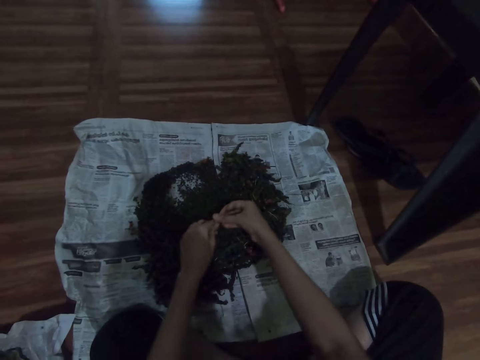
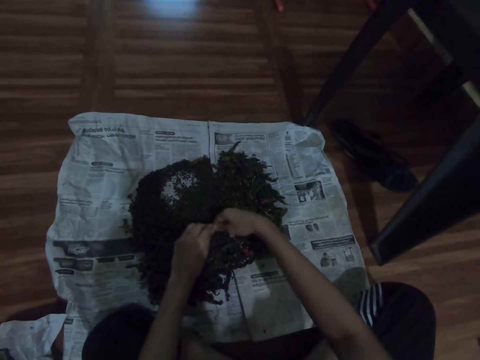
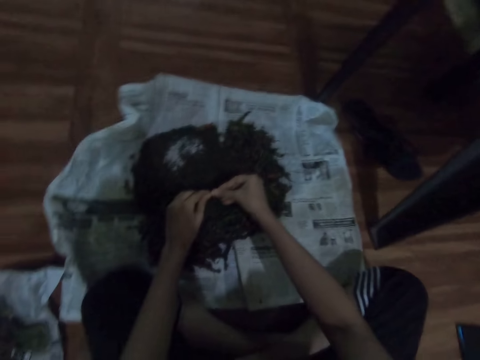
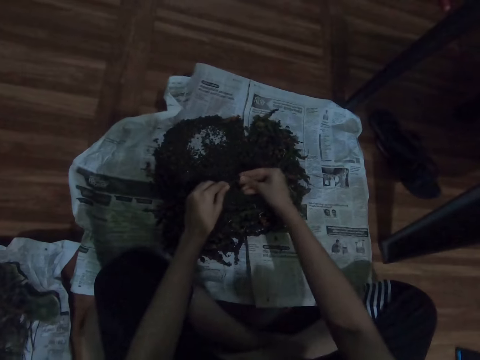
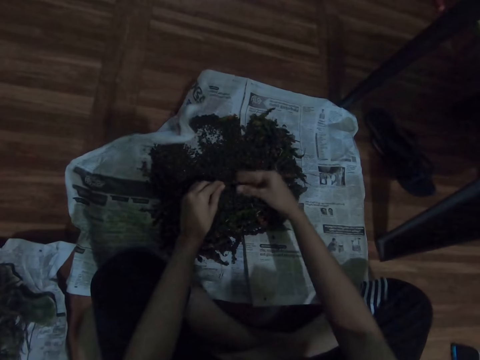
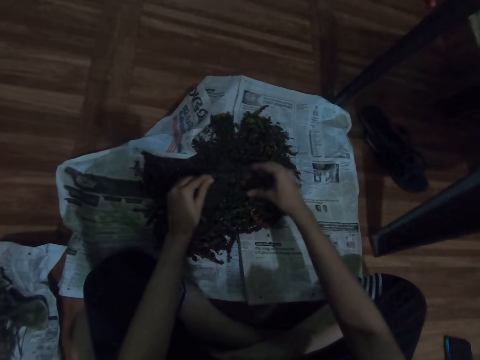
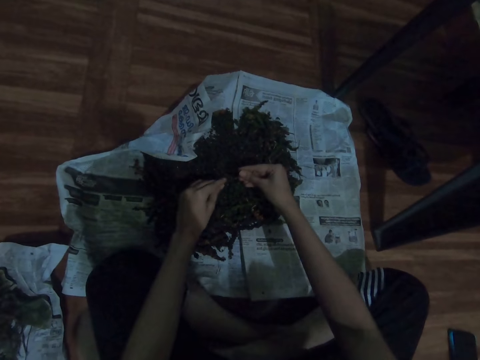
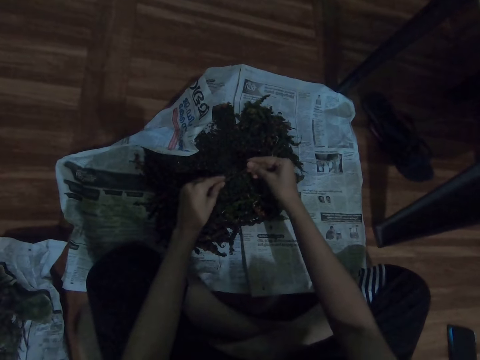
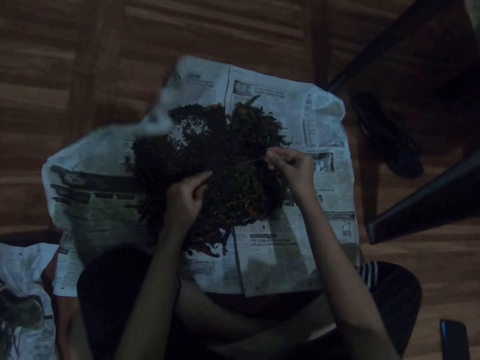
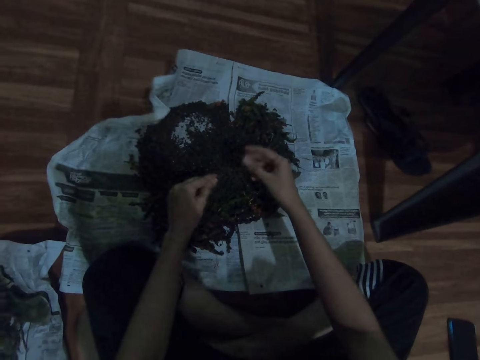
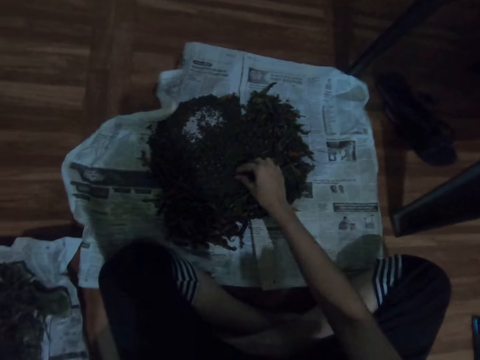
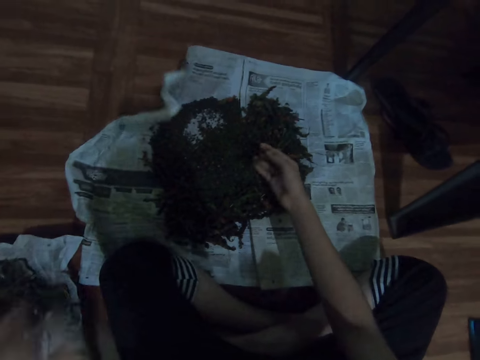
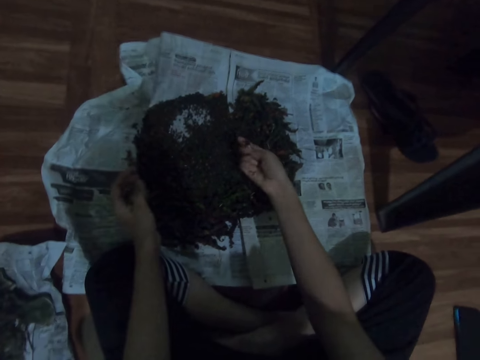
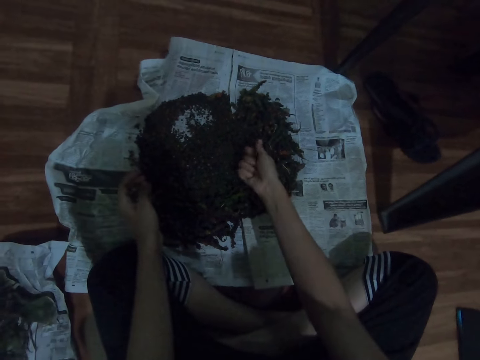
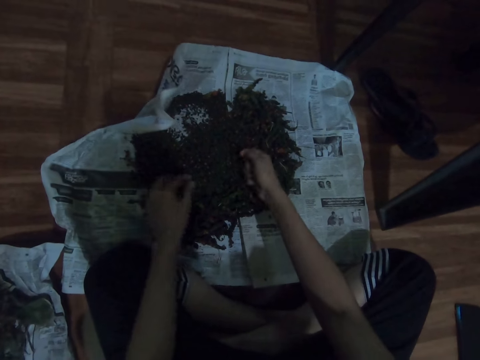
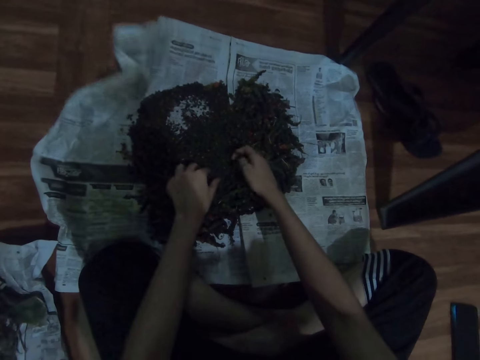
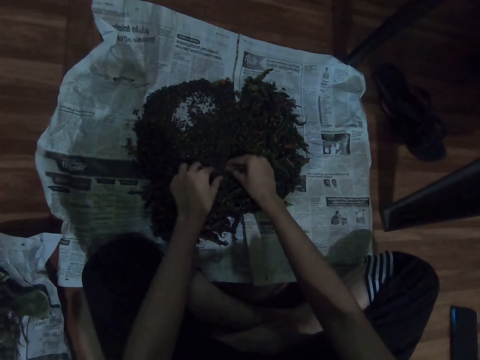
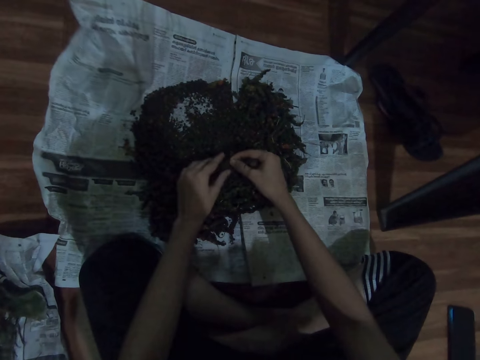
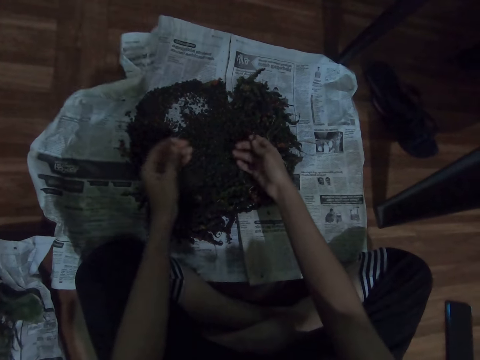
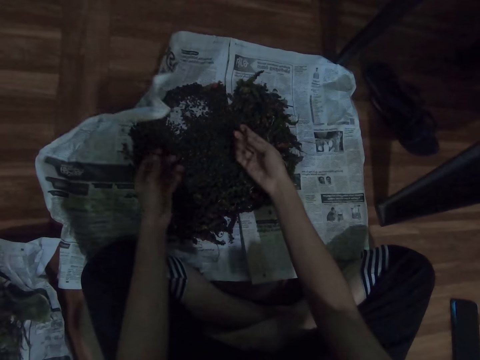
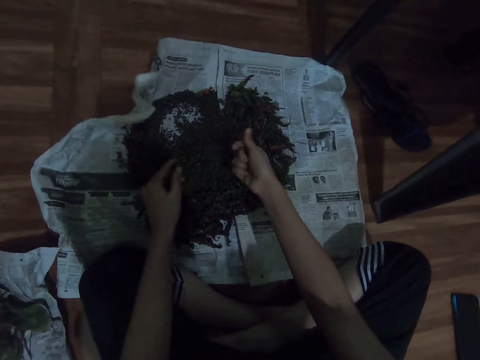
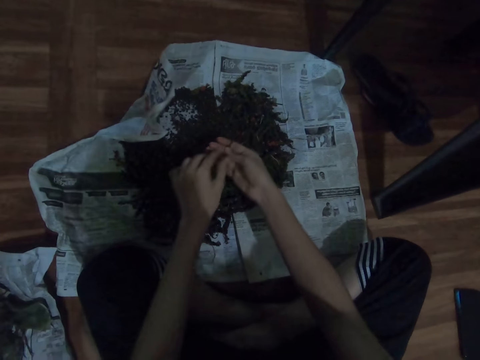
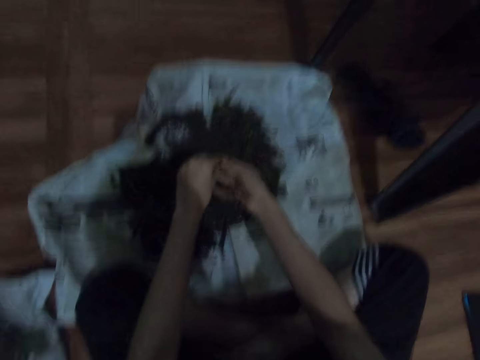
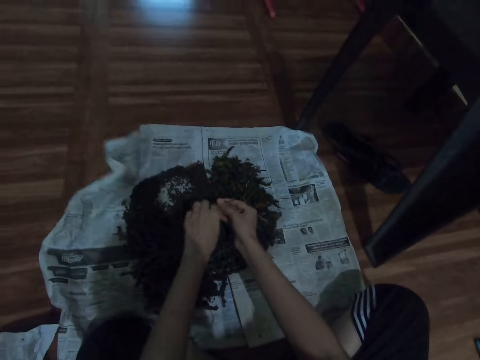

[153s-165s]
The camera wearer places the sticks on the other magazine on the floor. They pick another herb from the magazine on the floor. They shred herbs.

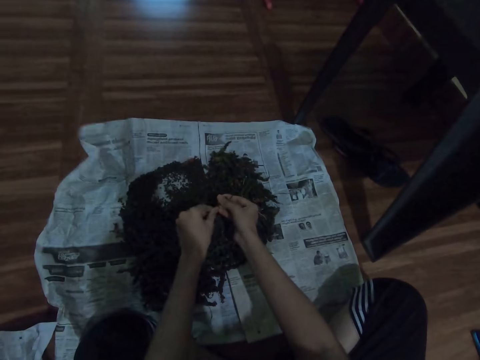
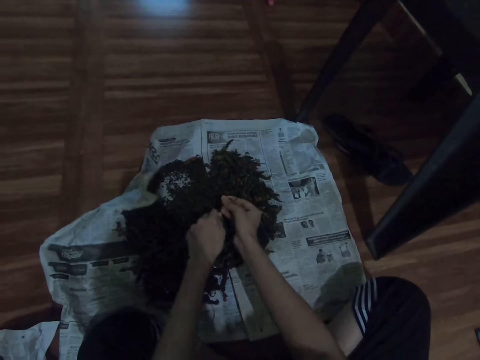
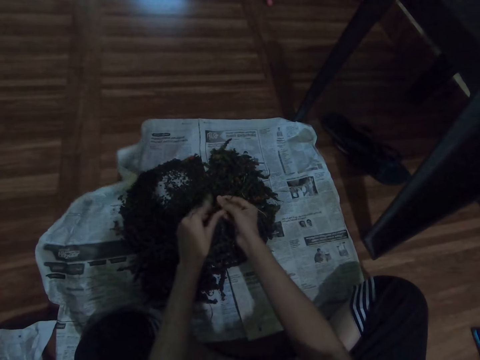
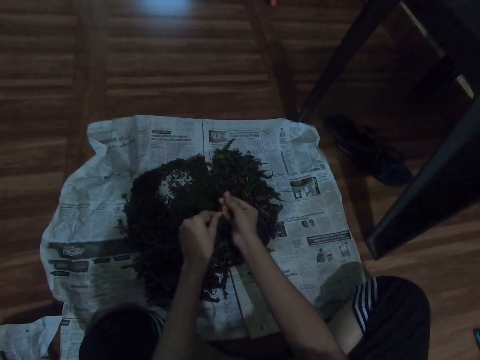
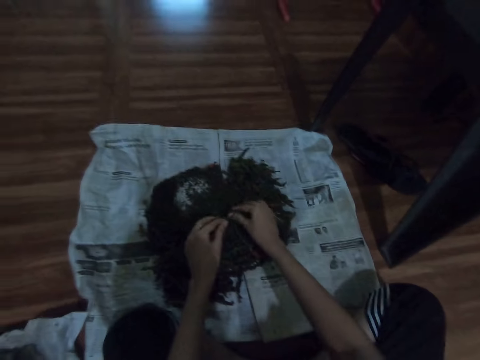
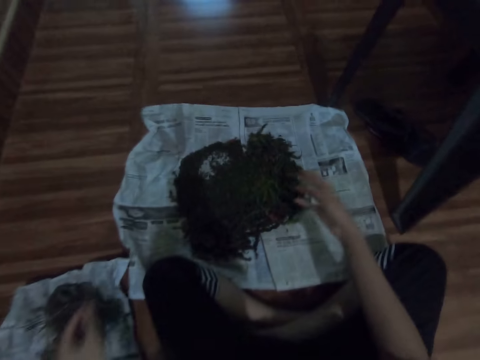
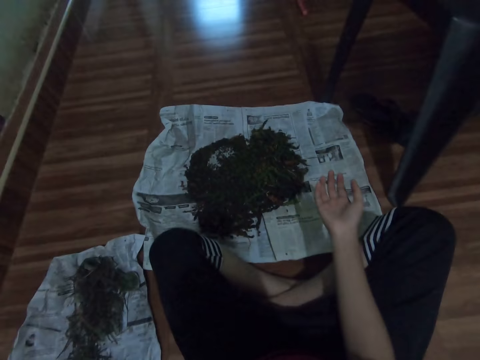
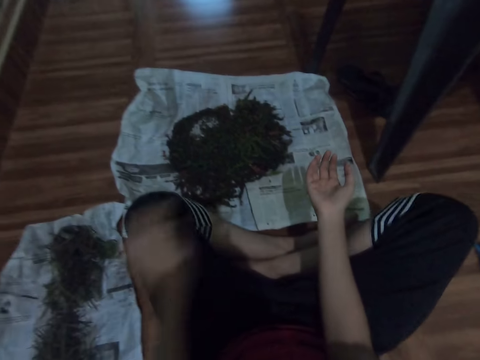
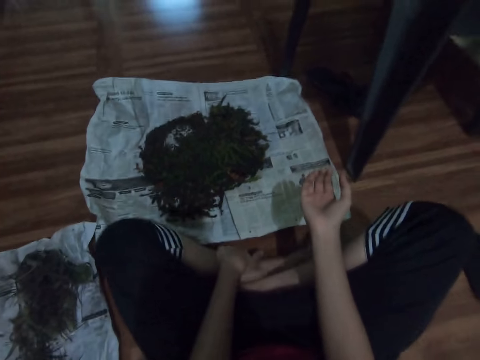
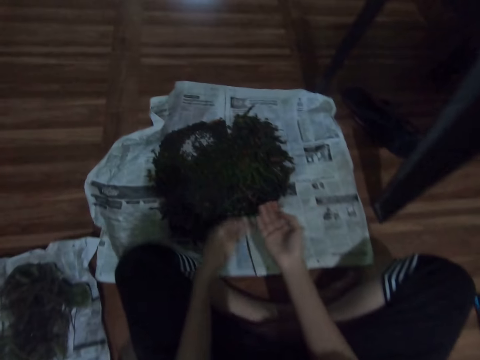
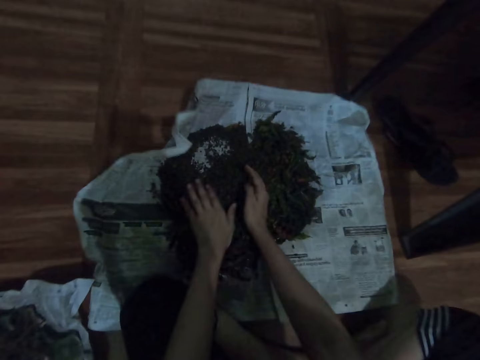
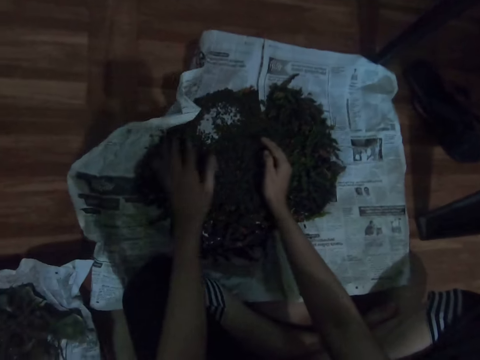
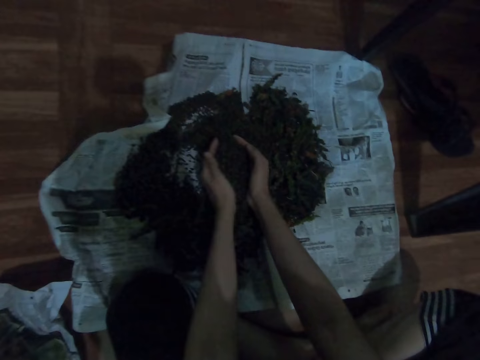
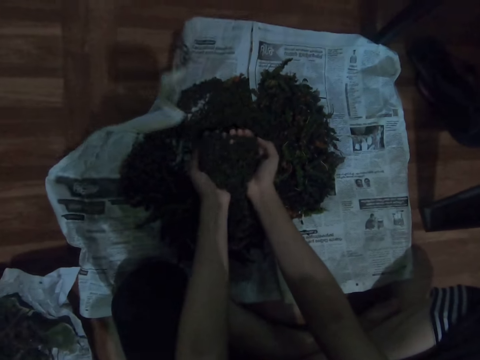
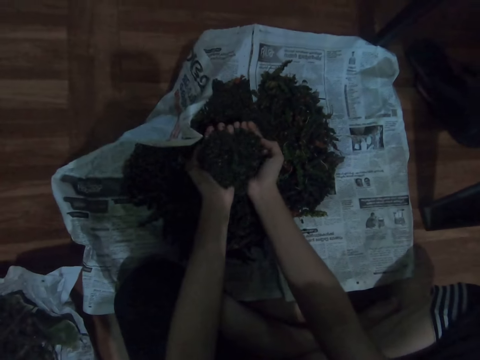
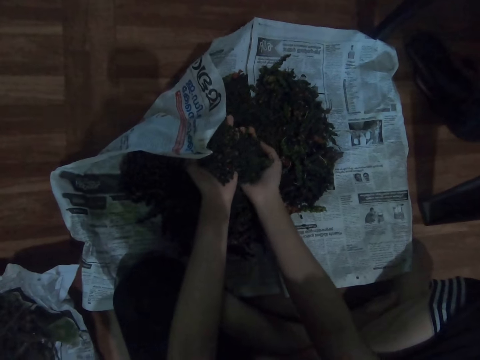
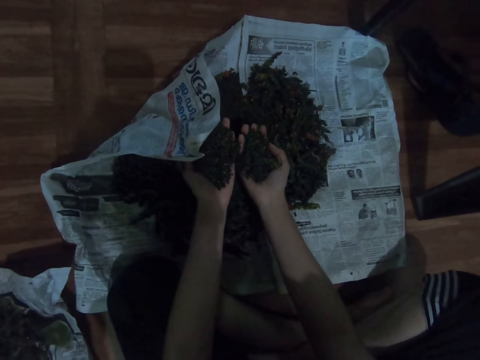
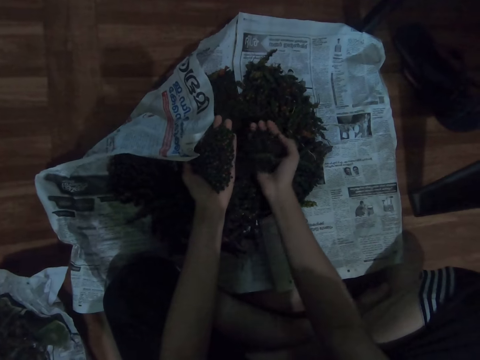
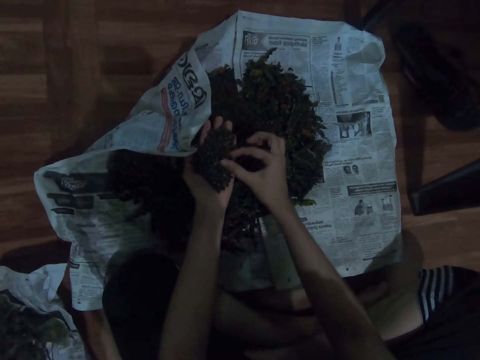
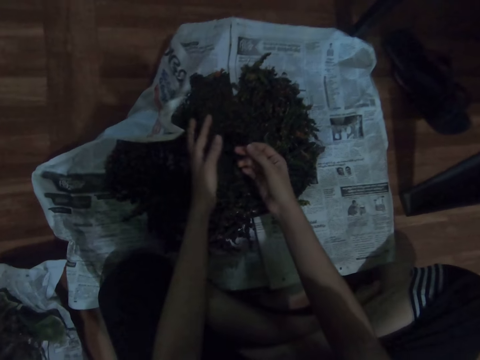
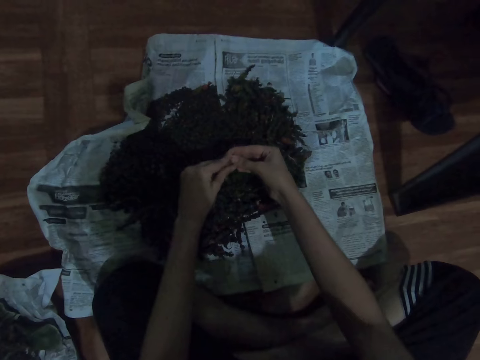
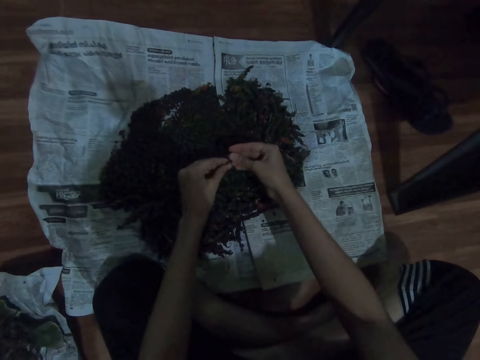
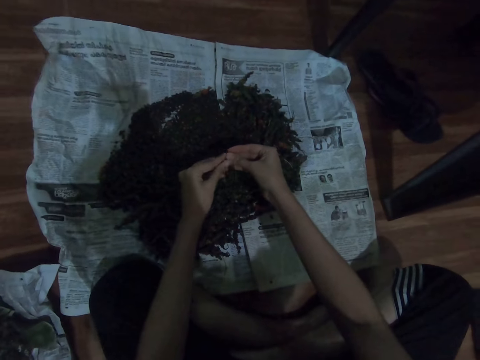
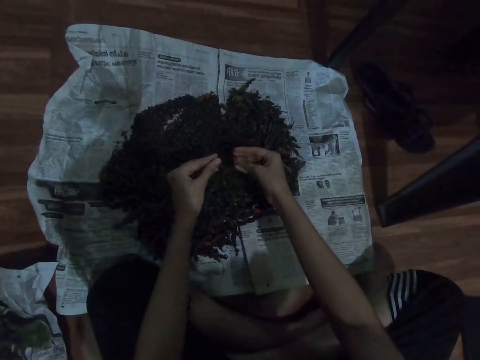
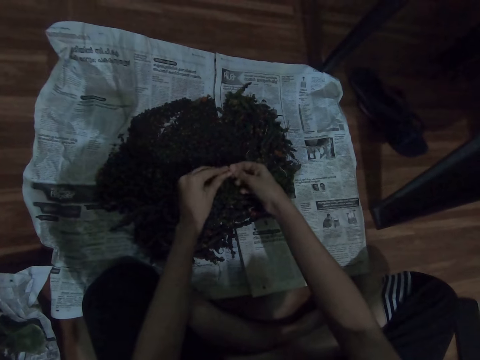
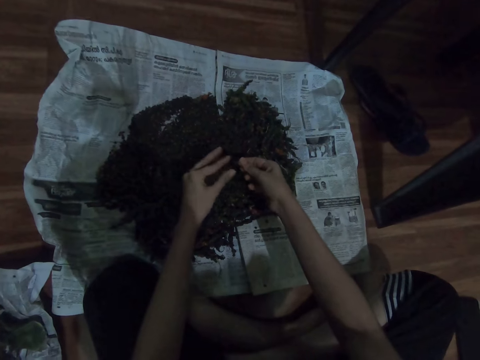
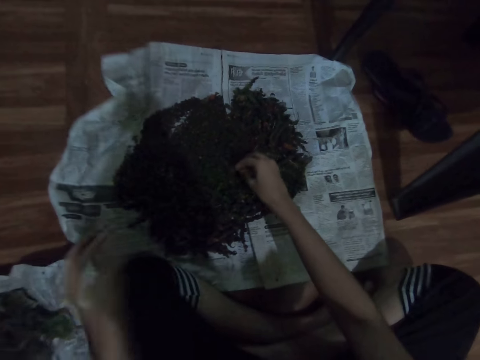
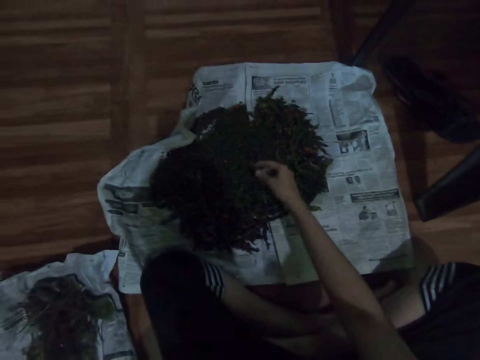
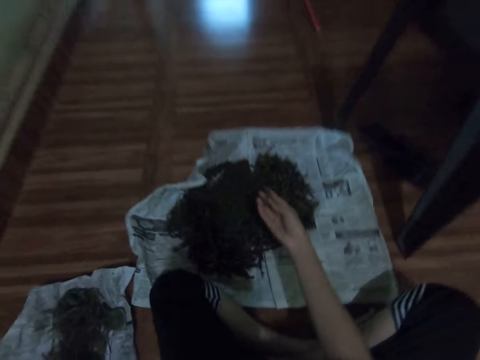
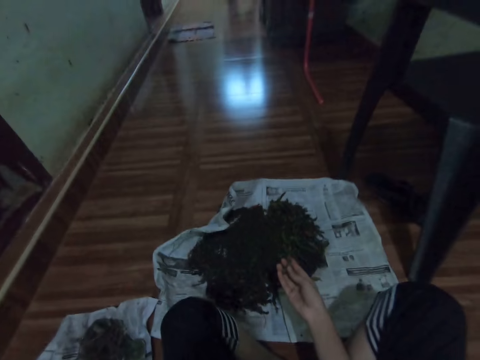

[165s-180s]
The camera wearer places the sticks on the other magazine on the floor. They spread the food. They scoop the dust. They hold the herb with both hands. They put the dust down and pick out food from the dust. They shred herbs. They prepare the food. They place the sticks on the other magazine on the floor. They pick another herb from the magazine on the floor.
